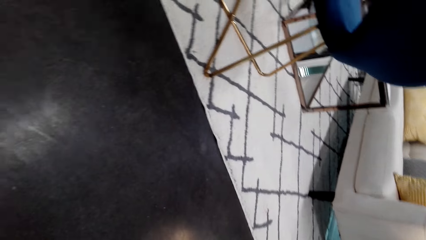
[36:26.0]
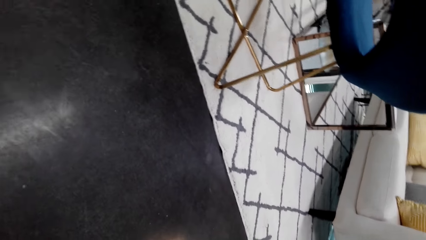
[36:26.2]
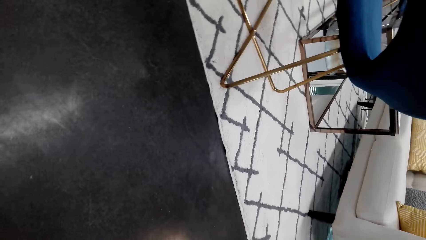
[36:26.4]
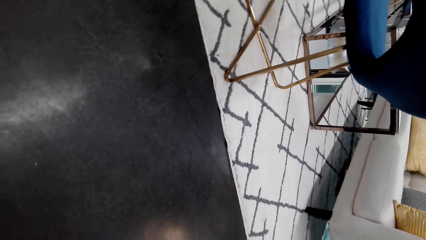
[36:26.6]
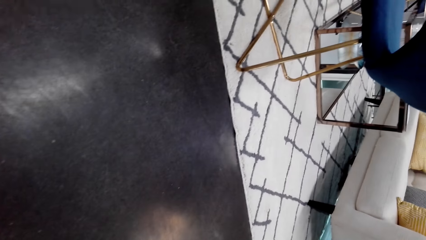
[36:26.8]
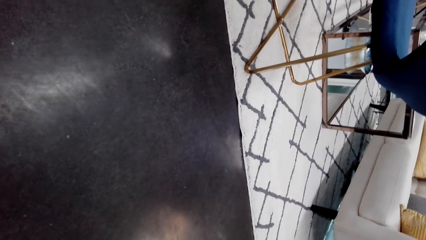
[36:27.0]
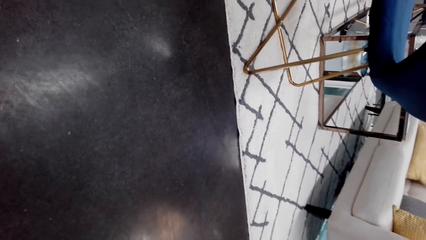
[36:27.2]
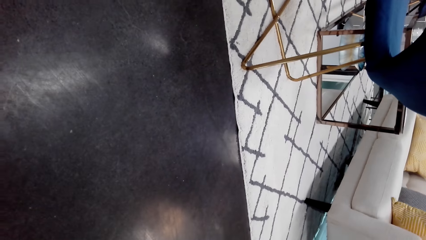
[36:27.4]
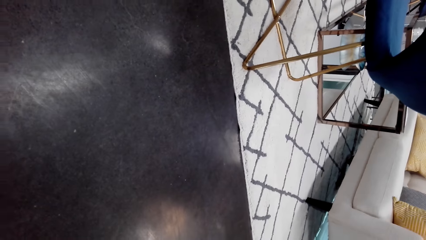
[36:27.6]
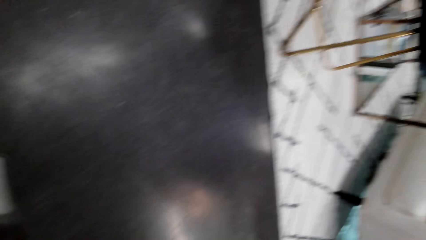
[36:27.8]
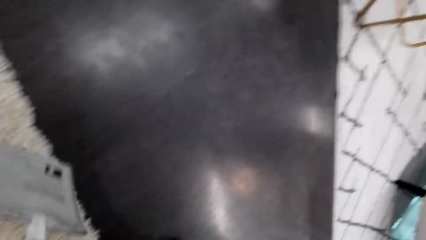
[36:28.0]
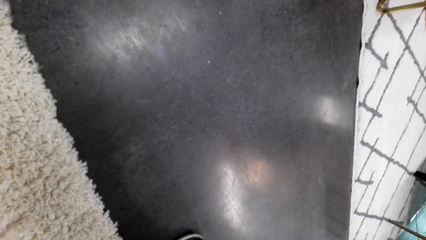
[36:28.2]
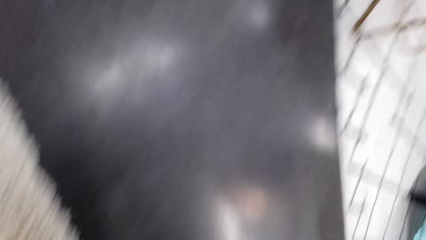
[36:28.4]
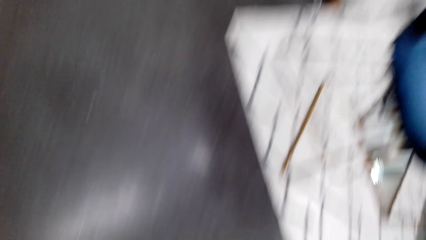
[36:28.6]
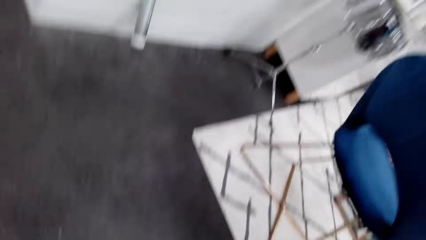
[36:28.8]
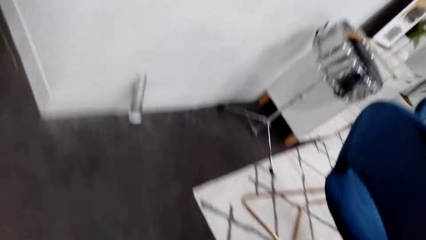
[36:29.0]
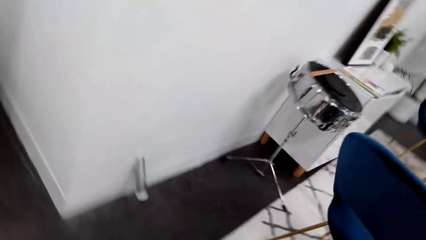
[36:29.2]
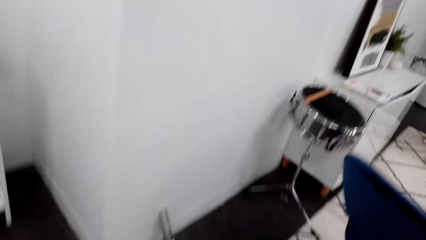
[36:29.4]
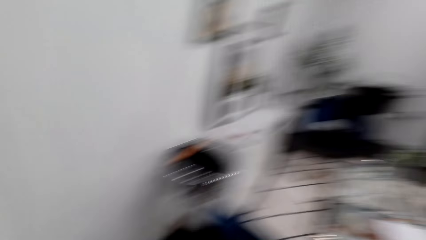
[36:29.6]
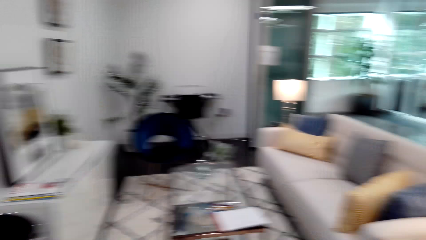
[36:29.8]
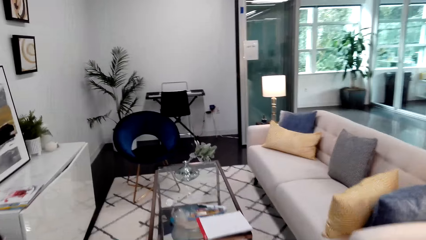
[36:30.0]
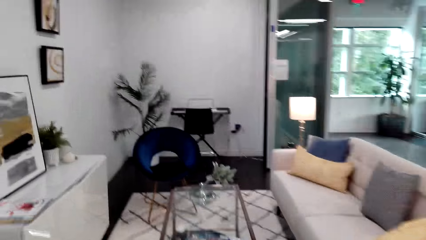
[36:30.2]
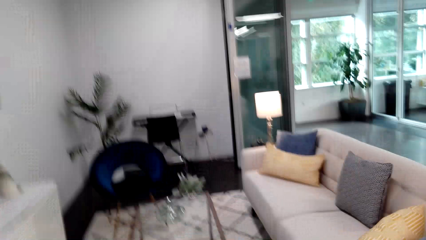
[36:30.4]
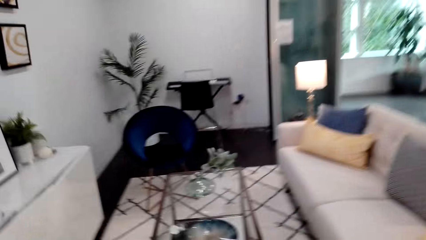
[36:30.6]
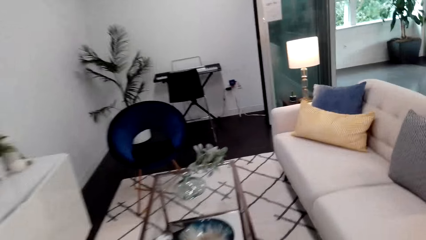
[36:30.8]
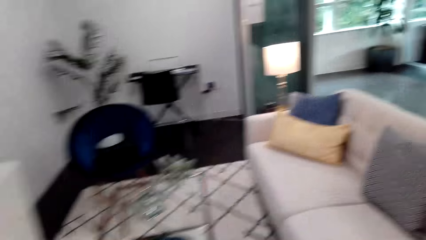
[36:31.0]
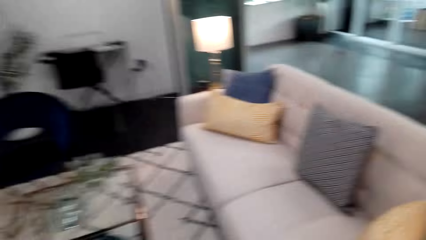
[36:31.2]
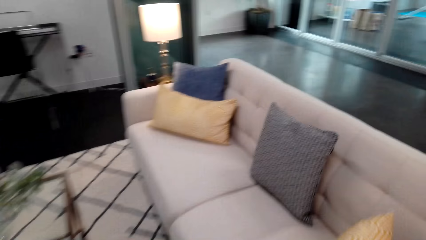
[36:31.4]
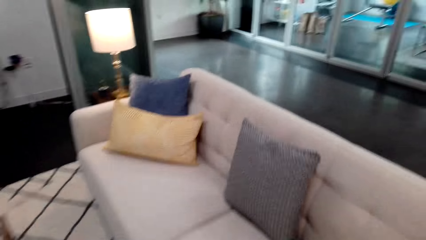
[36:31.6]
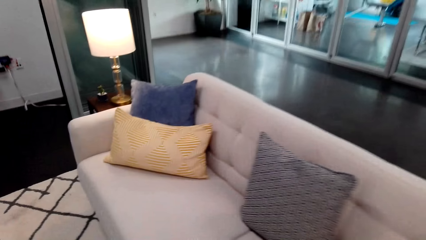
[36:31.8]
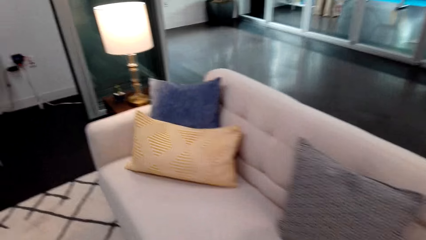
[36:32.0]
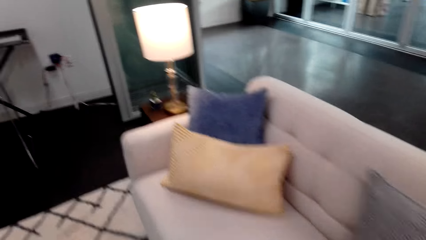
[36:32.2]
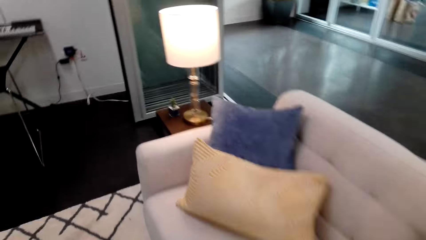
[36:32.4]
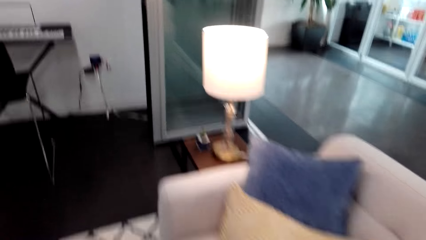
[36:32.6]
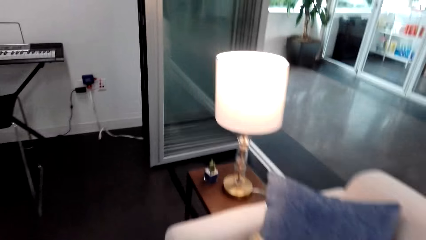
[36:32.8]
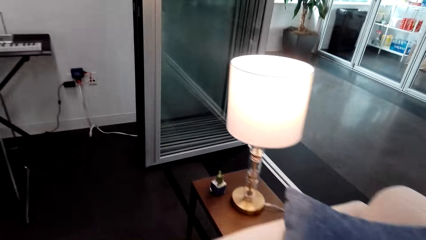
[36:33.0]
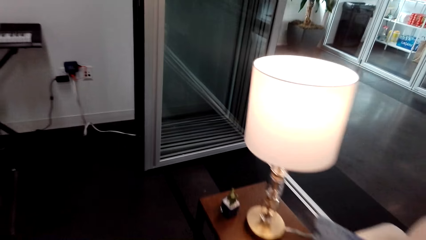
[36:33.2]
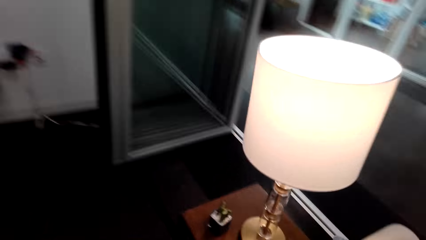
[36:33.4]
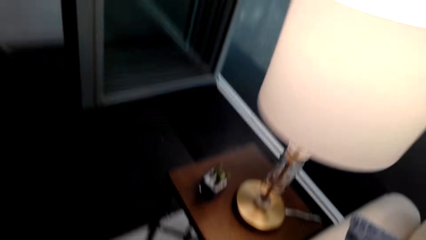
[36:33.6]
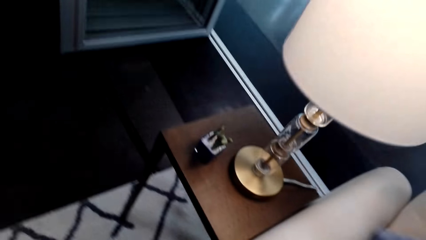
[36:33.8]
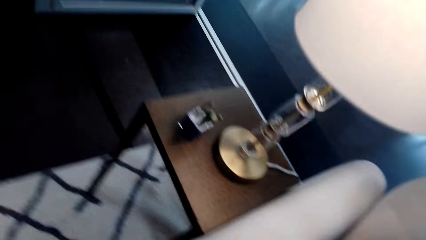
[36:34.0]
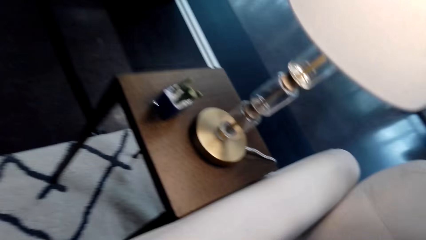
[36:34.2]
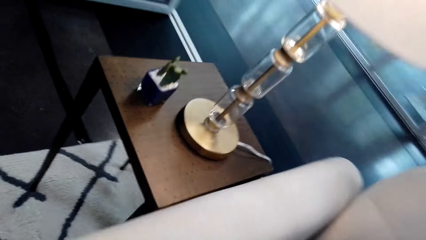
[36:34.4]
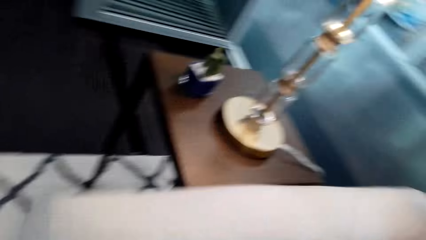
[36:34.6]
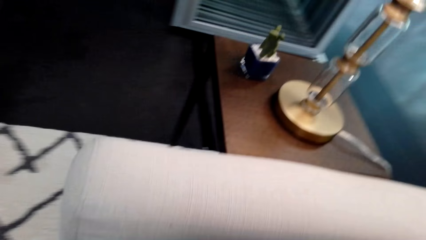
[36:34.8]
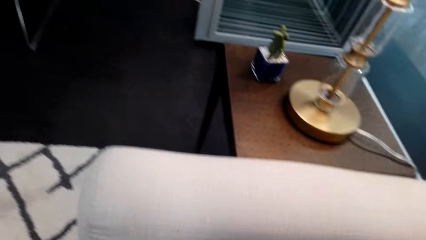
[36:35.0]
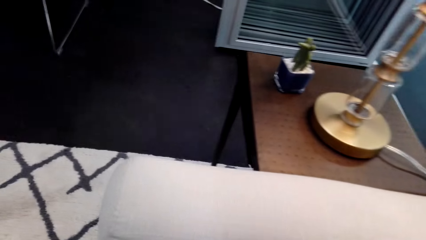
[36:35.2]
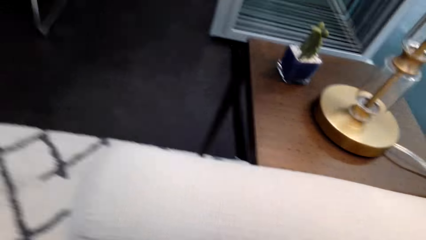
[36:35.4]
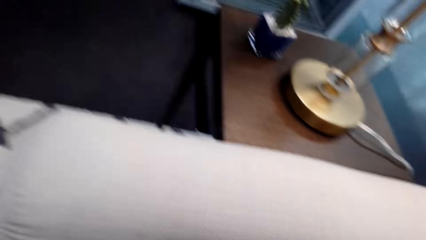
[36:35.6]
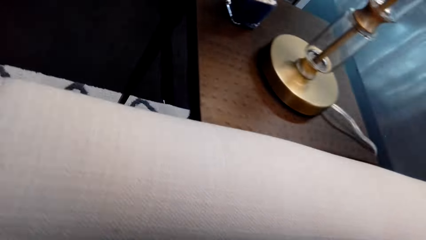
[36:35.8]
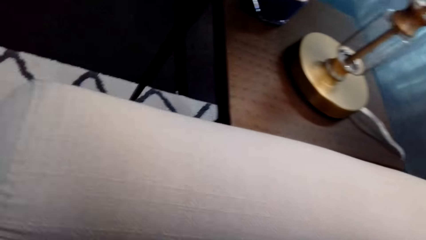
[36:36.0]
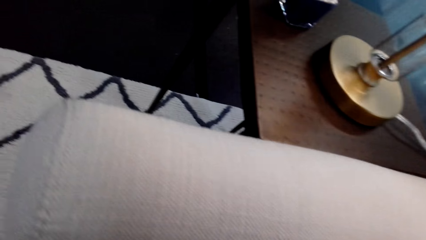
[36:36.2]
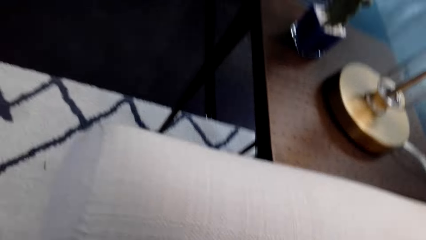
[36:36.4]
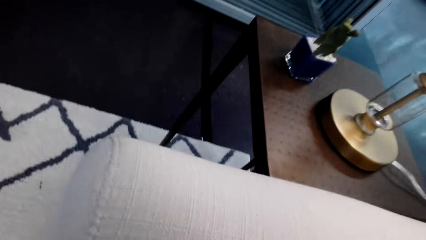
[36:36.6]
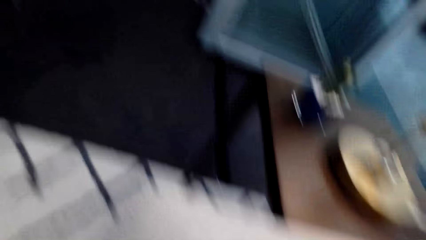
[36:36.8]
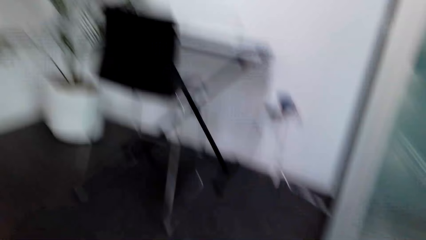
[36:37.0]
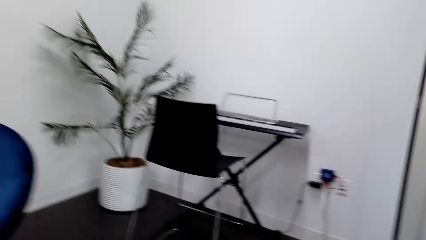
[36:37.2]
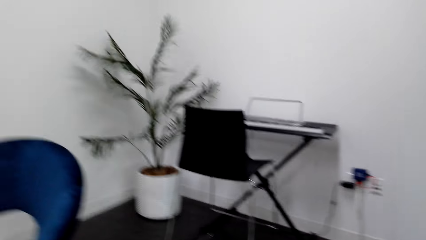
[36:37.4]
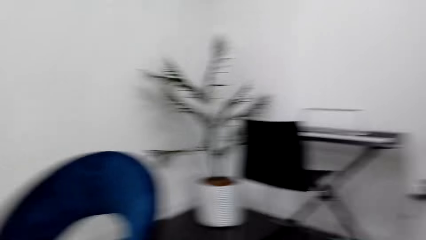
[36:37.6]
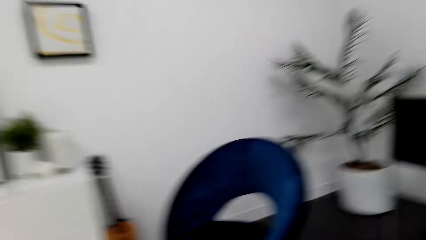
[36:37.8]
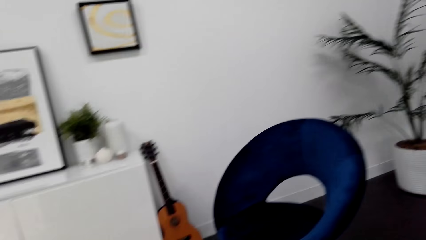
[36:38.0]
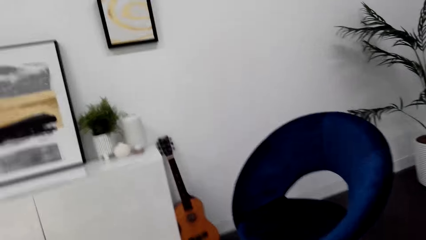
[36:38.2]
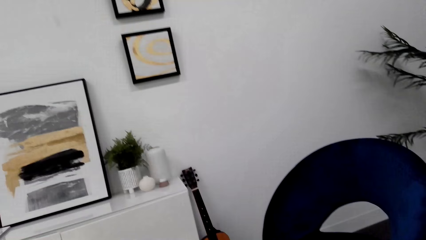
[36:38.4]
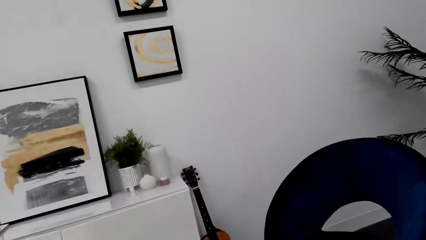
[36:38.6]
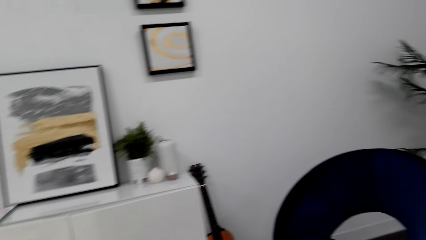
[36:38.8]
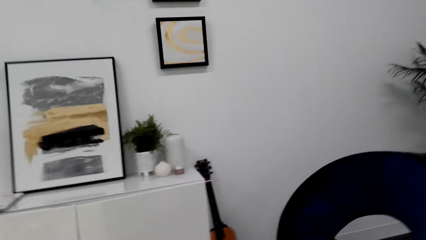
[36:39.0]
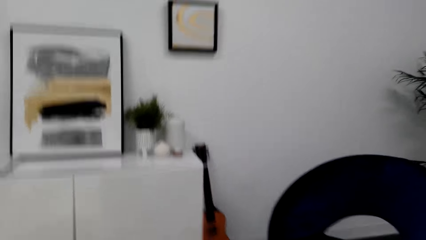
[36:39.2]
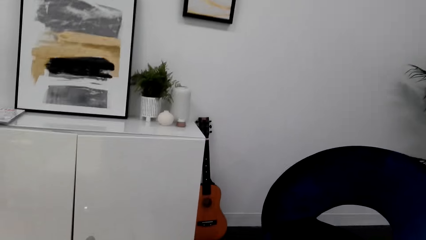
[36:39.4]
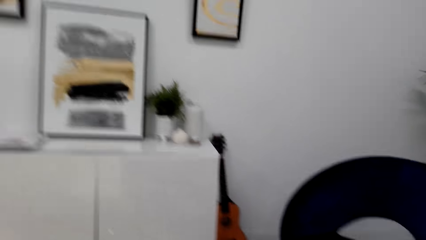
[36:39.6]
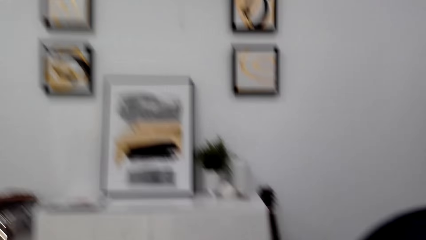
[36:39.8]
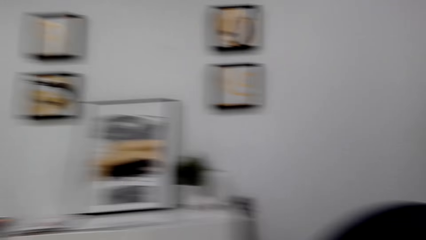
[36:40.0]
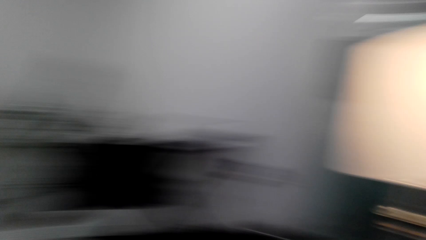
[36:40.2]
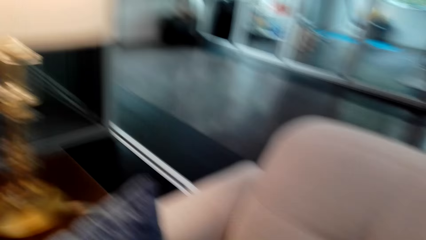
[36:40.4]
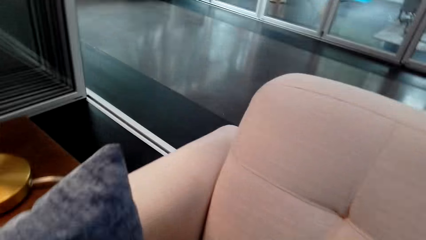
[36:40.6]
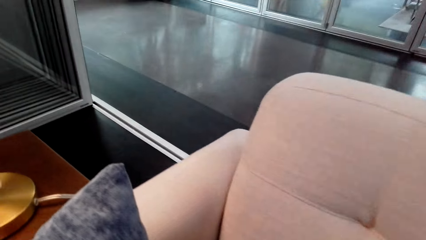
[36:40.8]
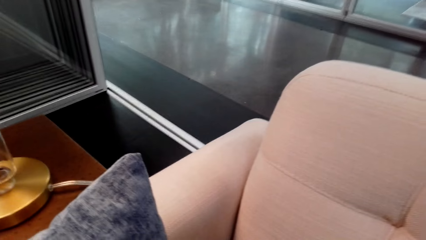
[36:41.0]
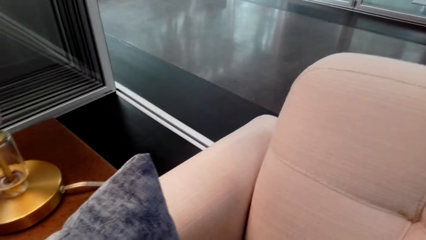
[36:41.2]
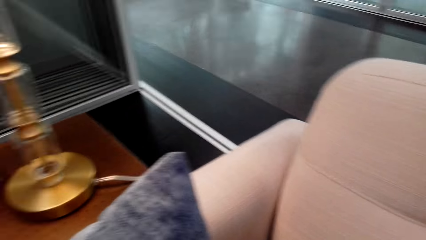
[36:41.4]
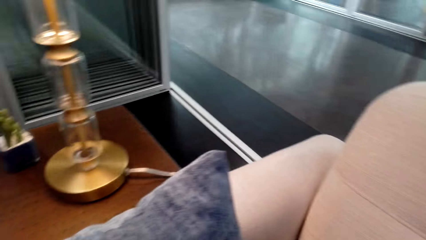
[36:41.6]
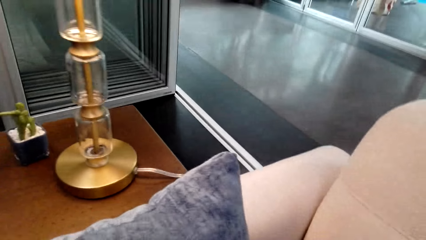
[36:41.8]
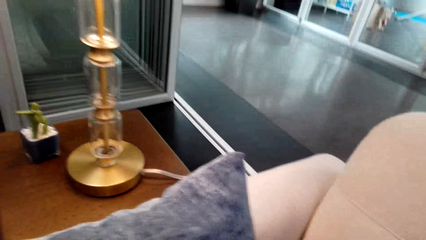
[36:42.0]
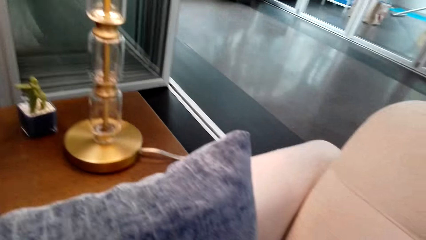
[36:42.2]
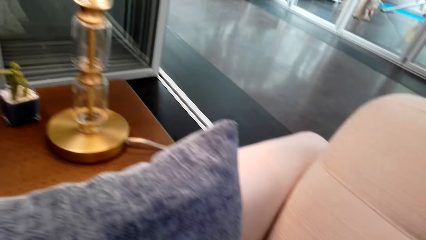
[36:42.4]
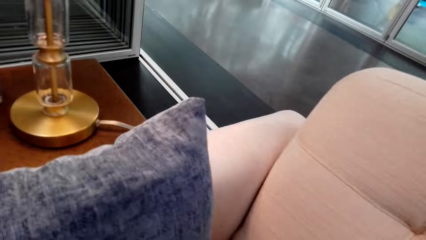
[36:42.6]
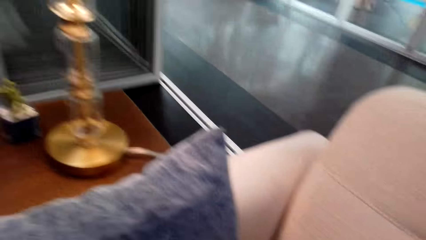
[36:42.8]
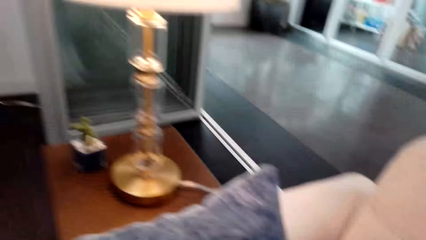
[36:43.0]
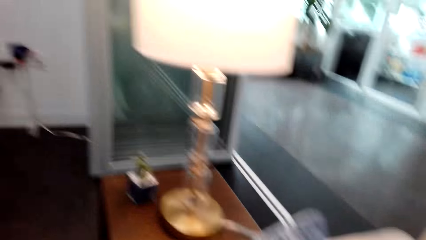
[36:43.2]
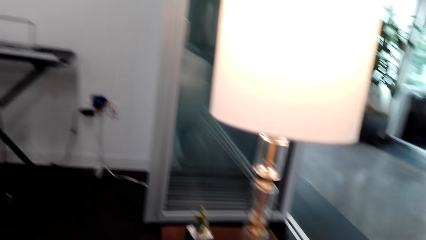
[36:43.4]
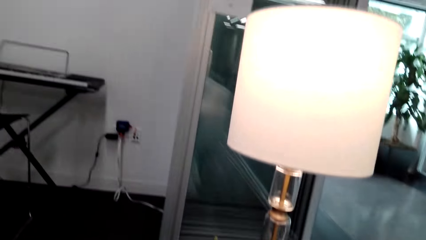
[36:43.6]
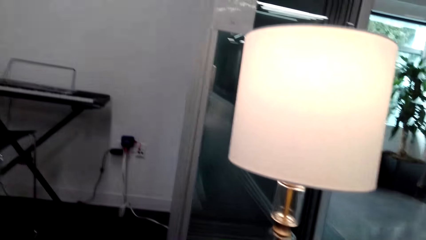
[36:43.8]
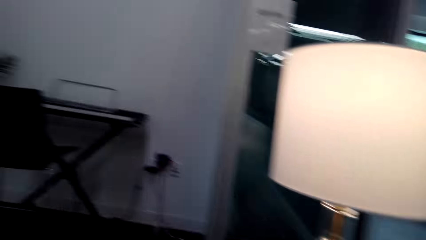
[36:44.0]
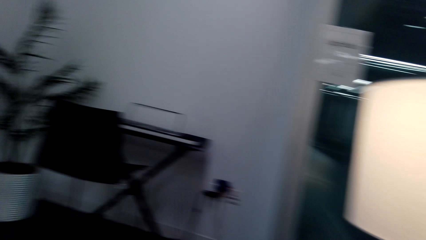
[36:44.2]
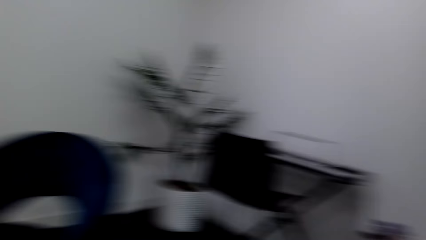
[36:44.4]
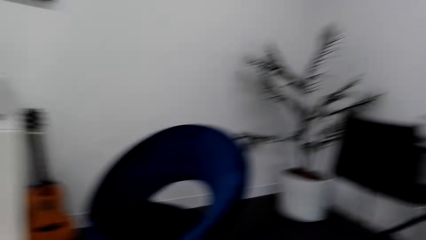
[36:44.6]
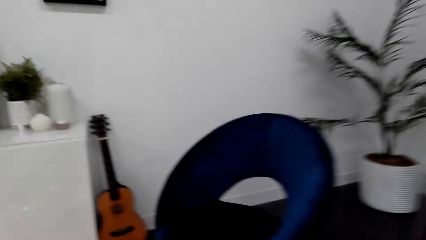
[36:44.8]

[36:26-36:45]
The camera wearer looks at the floor. They walk around the room. They look around the room. They are looking on the sofa.
